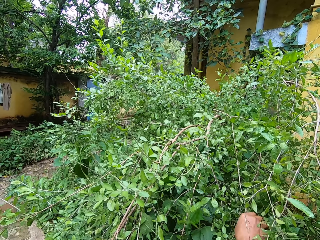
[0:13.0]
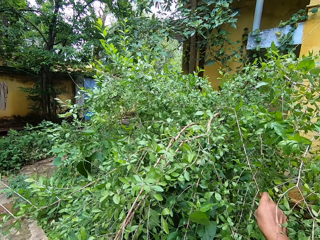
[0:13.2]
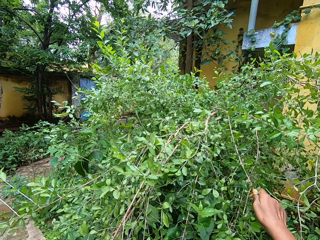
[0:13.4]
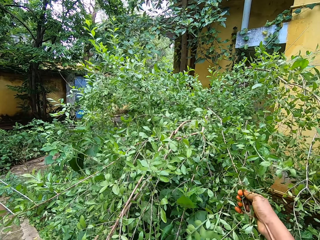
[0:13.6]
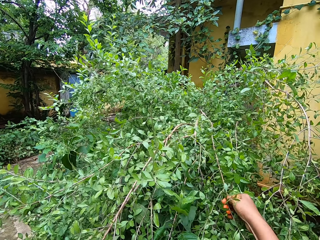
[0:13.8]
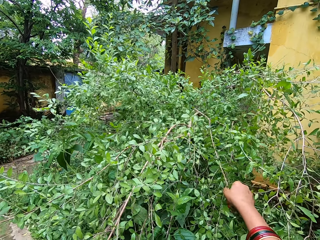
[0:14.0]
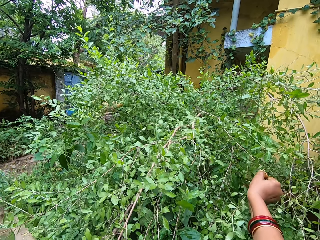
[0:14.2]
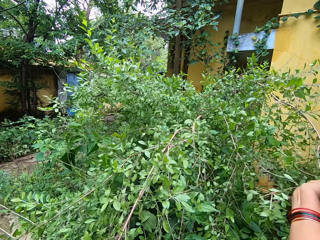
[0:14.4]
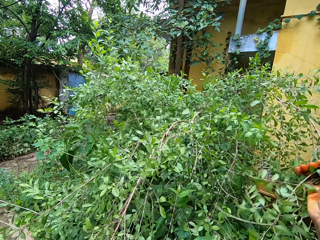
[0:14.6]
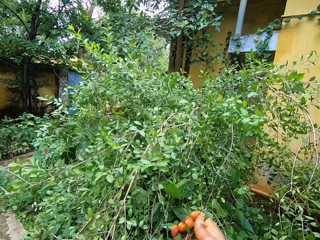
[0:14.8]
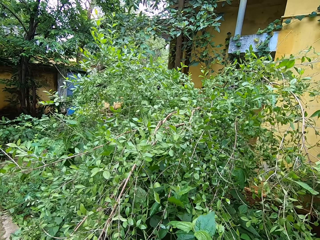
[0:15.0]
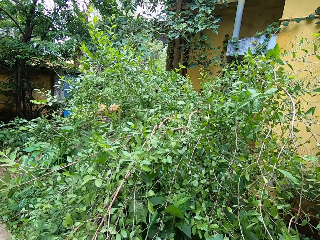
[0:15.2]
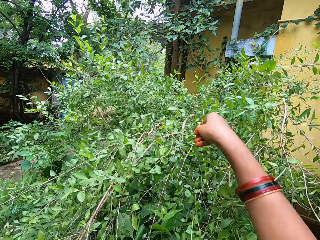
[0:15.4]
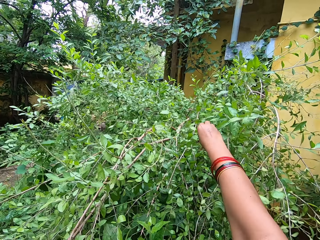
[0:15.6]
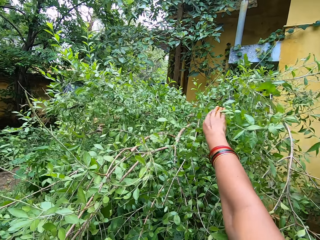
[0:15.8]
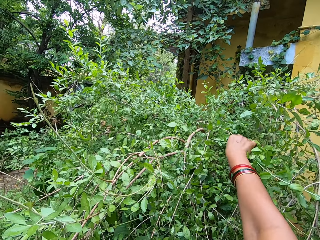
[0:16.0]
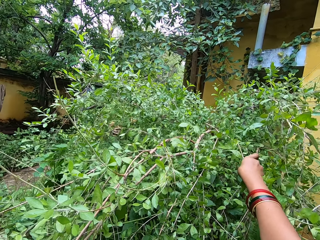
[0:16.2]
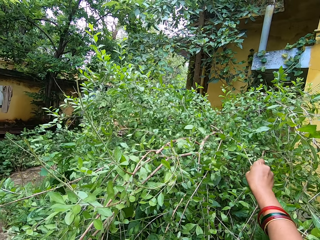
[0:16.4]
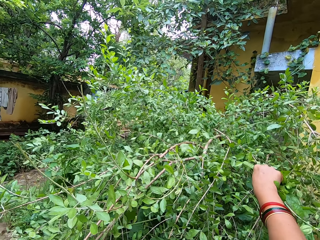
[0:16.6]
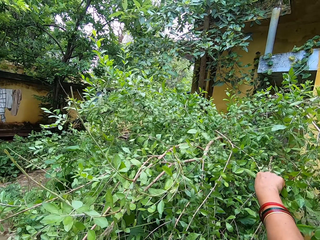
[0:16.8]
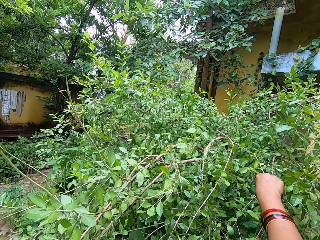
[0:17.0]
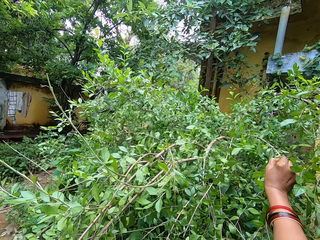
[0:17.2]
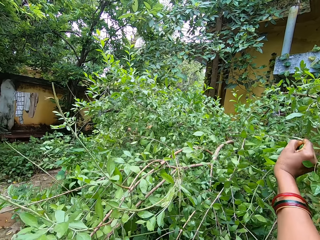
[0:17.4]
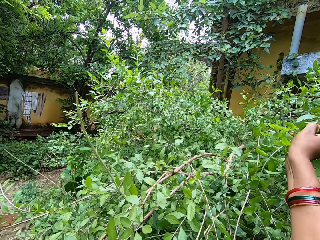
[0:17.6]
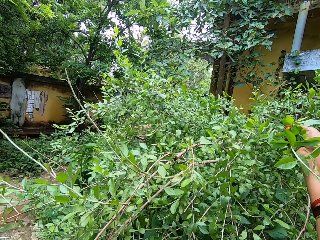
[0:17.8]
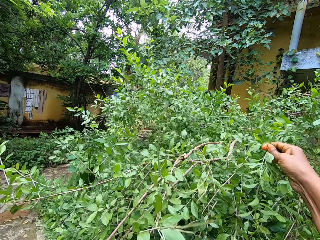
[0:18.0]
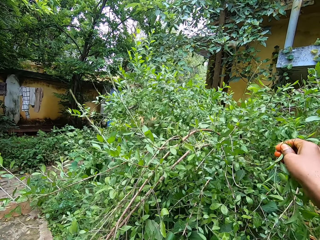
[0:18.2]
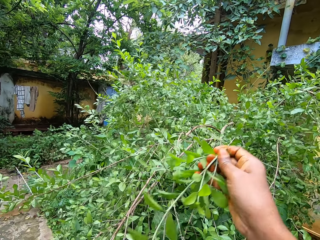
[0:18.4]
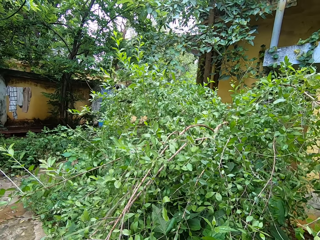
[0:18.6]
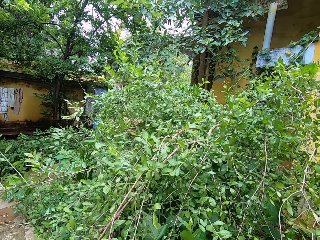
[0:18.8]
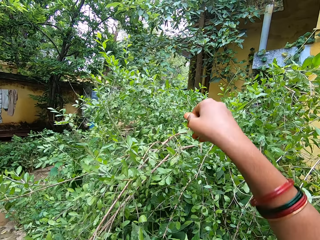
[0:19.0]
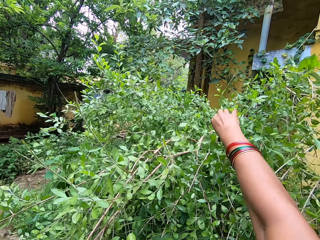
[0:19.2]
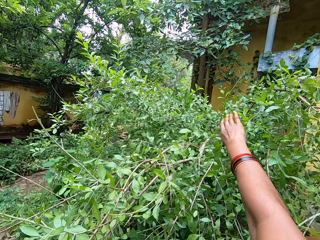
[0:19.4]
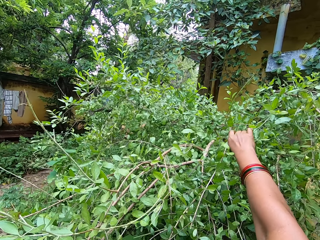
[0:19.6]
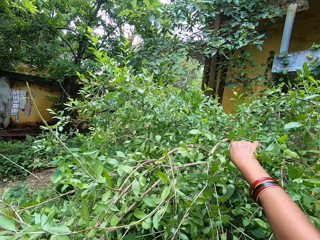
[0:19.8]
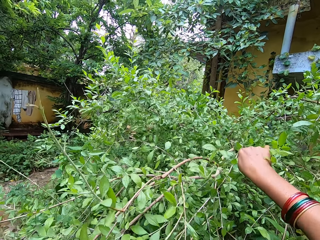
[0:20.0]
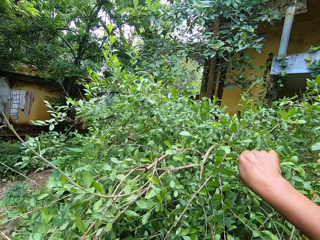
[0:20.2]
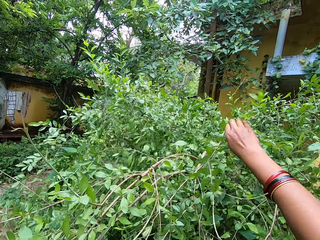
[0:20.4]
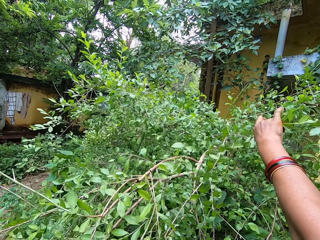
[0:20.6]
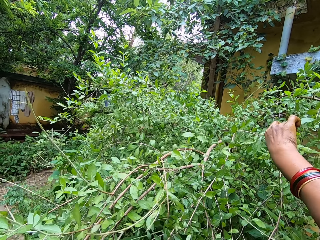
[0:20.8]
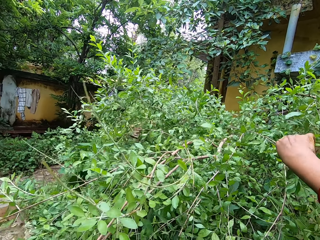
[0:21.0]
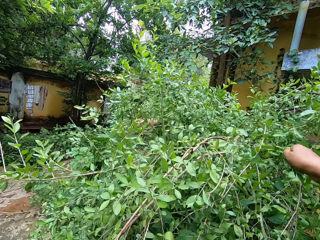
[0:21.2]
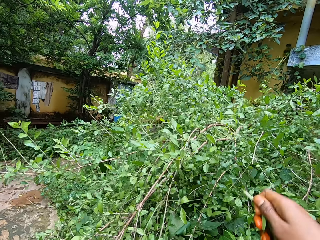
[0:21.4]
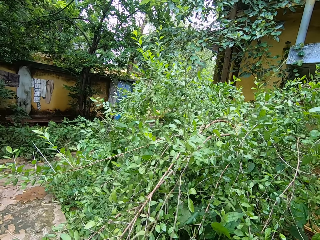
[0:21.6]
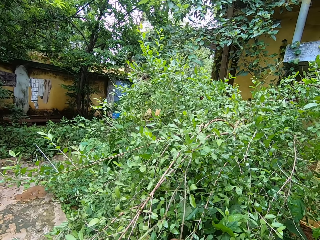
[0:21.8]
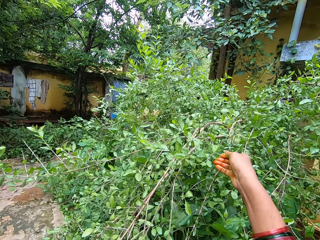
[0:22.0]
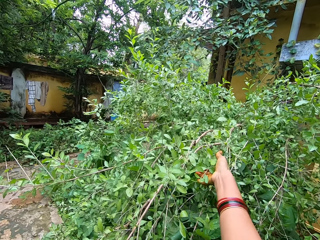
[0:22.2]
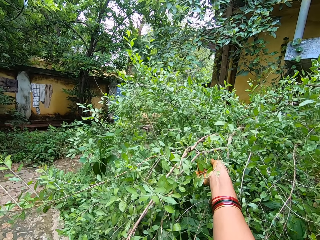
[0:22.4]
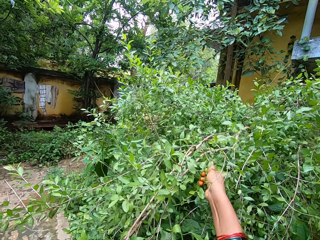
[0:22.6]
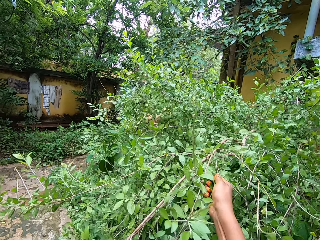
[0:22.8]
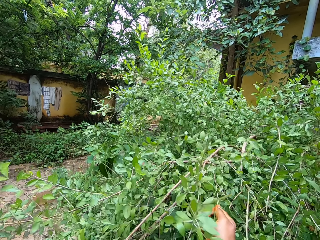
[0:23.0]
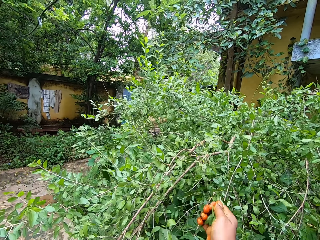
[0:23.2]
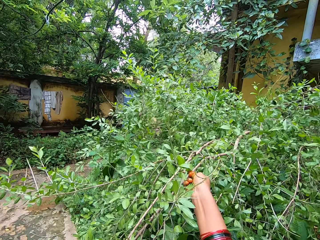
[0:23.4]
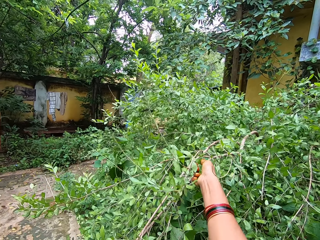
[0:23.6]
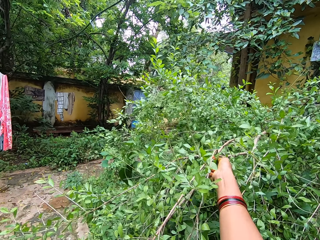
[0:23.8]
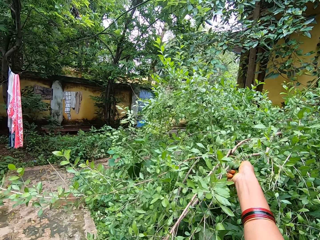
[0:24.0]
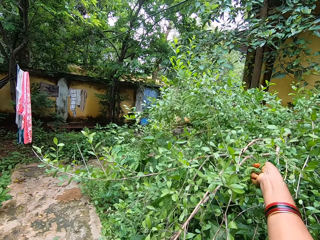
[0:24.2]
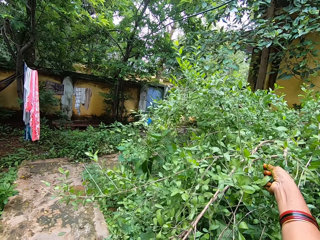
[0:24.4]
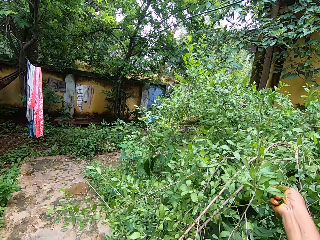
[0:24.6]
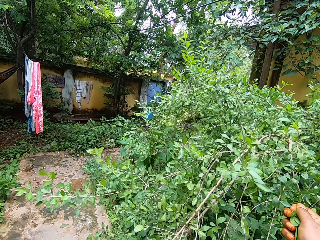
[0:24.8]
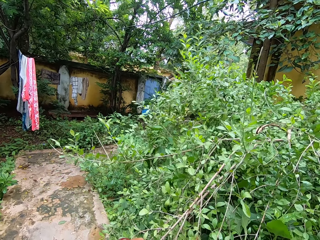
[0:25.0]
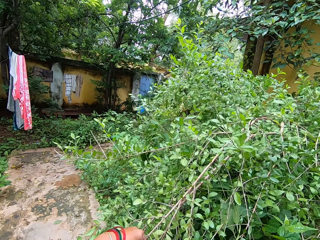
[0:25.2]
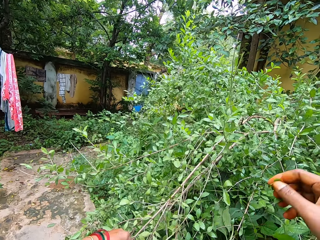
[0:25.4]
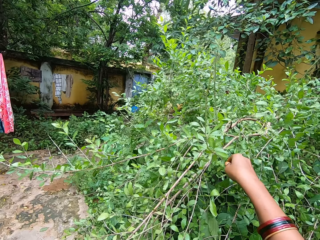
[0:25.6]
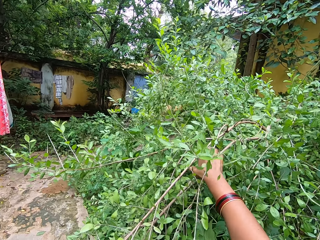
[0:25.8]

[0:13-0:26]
The camera wearer breaks a branch off a shrub. She plucks leaves from a tree with her right hand. She holds a branch on the shrub. She plucks leaves from the tree with her right hand. She breaks a branch off the shrub. She plucks leaves from the tree with her right hand. She breaks a branch off the shrub. She plucks leaves from the tree with her right hand.

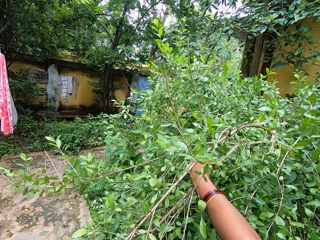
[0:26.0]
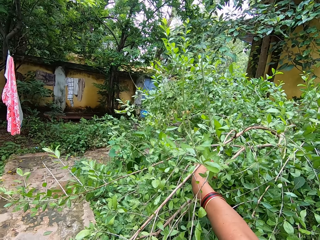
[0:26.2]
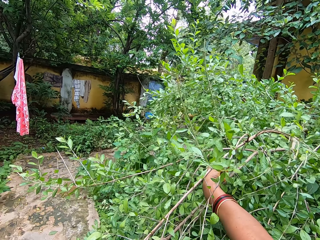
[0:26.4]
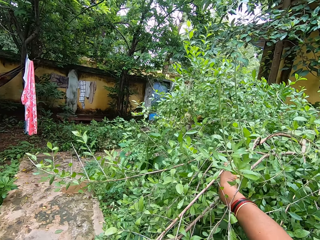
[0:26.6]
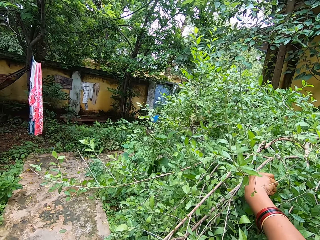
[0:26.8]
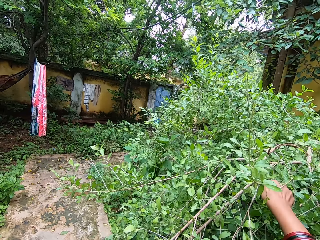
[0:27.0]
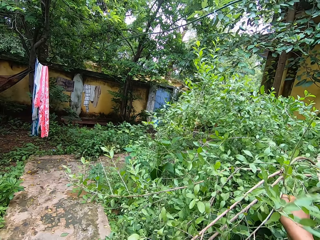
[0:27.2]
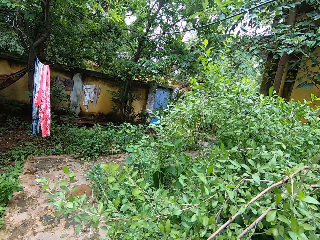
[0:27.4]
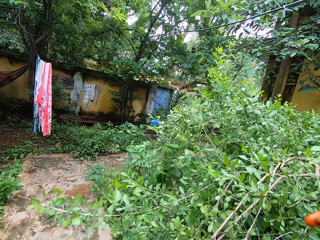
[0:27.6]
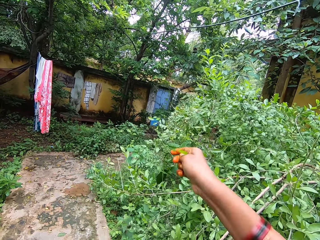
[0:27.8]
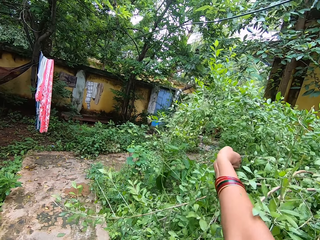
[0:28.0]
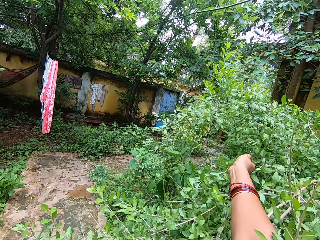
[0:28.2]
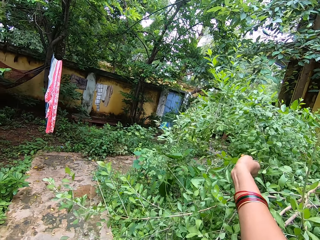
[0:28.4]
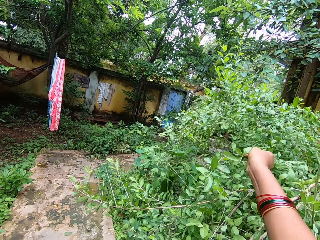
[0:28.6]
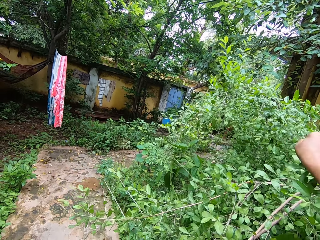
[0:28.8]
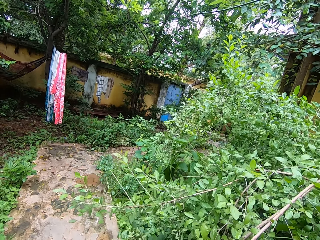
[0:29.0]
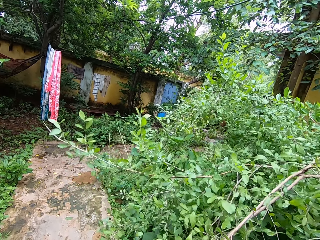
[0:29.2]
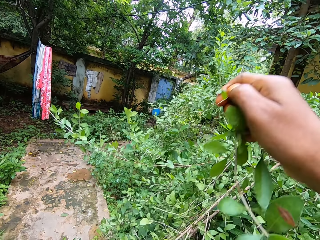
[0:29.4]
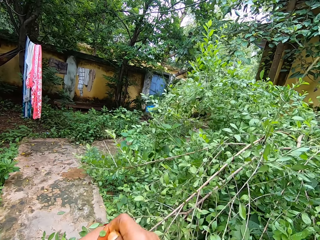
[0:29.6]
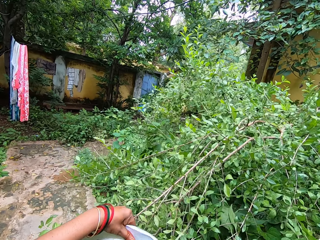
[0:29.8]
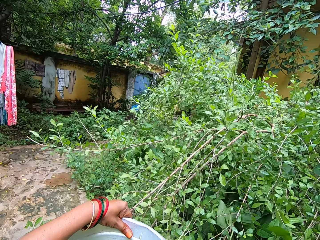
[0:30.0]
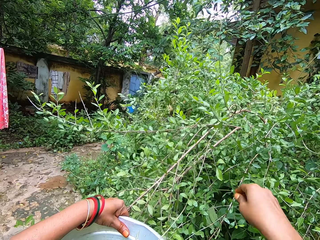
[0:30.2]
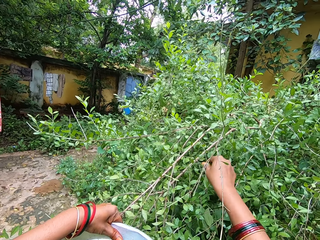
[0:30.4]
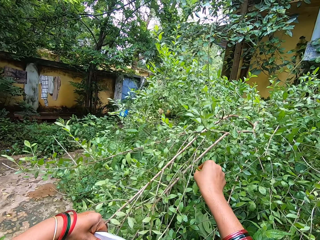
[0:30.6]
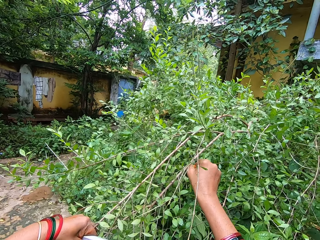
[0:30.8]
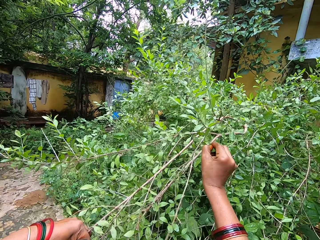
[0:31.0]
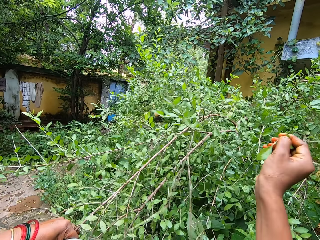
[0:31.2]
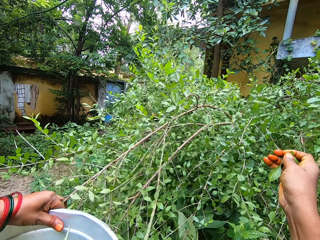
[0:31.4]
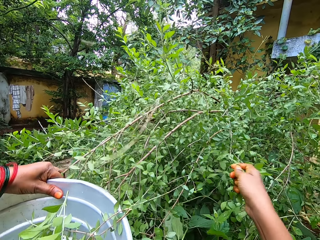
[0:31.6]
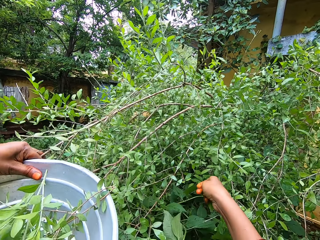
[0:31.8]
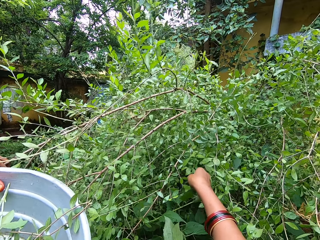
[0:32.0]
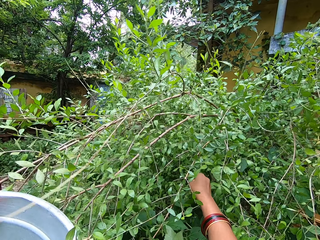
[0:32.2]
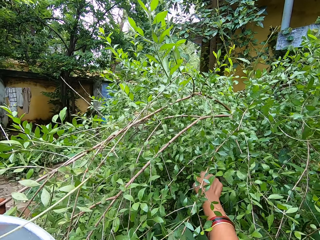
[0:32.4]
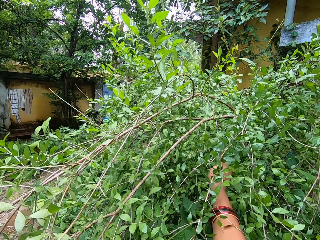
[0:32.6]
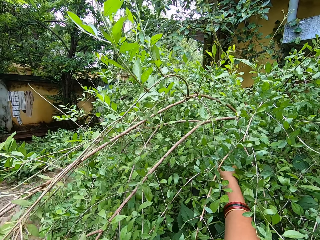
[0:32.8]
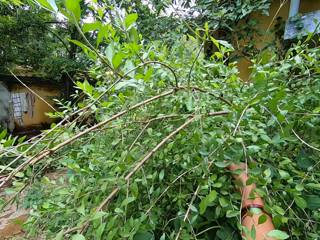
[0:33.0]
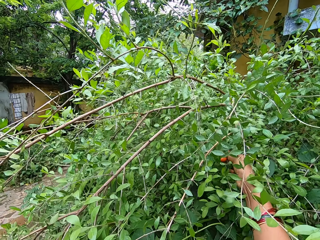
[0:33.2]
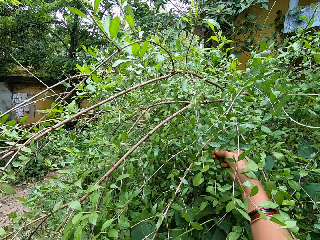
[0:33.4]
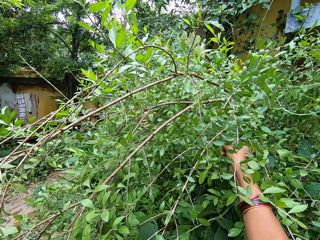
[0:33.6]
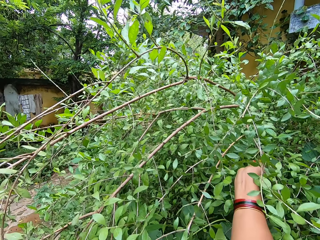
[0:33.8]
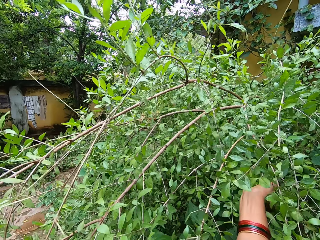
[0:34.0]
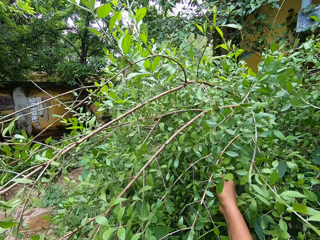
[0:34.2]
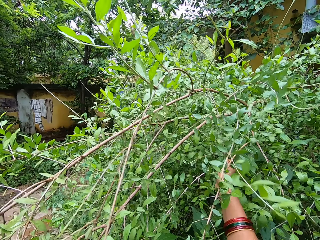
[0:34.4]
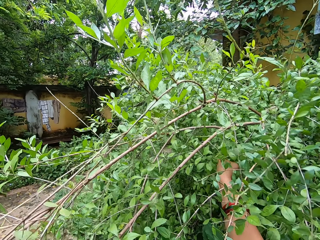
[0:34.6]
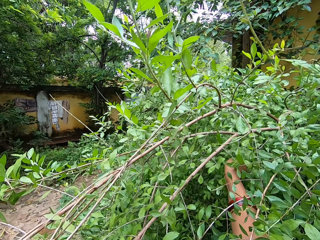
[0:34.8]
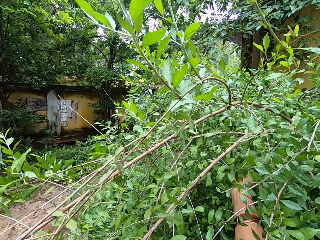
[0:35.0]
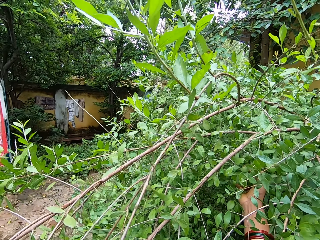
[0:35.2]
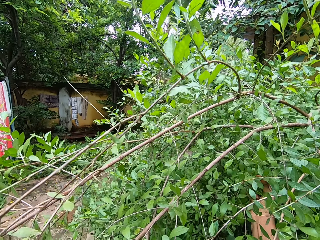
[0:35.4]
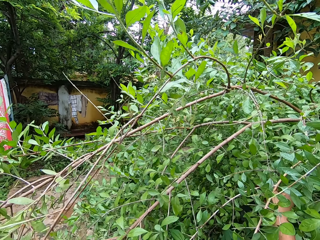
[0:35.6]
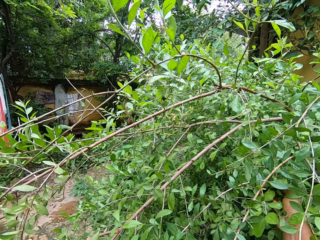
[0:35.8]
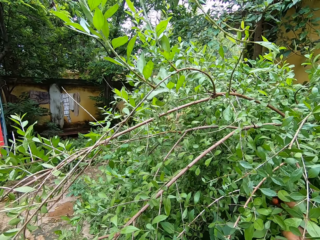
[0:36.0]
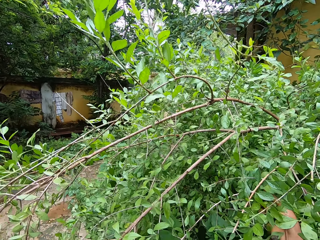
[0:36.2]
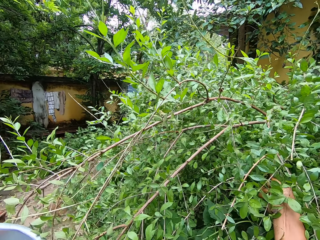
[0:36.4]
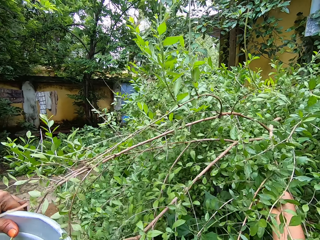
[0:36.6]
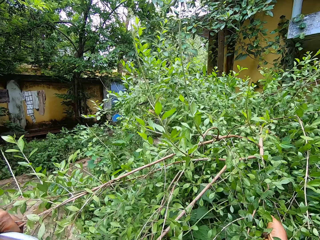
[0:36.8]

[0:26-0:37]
The camera wearer breaks a branch from a shrub. She plucks leaves from a tree with her right hand. She pulls a branch on the tree. She breaks a branch from the tree. She plucks leaves from the tree with her right hand. She drops the leaves in her right hand in a bowl. She plucks leaves from the tree with her right hand. She breaks a branch from the shrub. She plucks leaves from the tree with her right hand. She breaks a branch from the shrub. She does so again.
